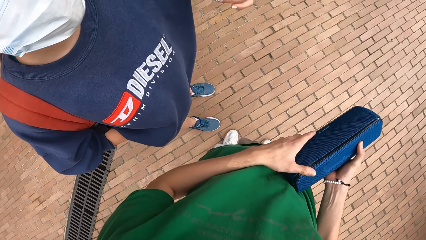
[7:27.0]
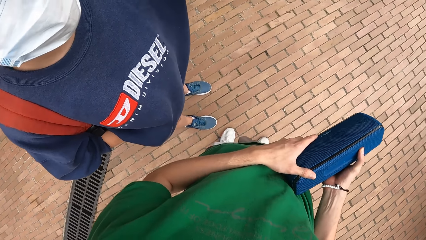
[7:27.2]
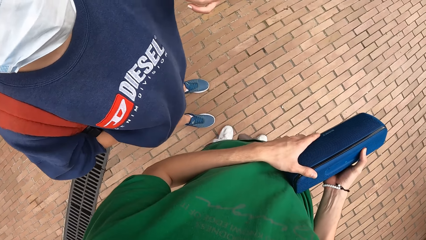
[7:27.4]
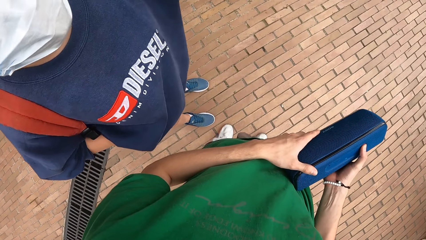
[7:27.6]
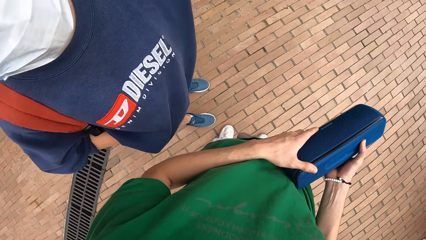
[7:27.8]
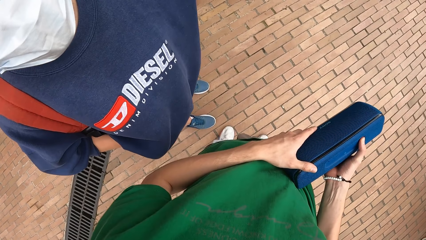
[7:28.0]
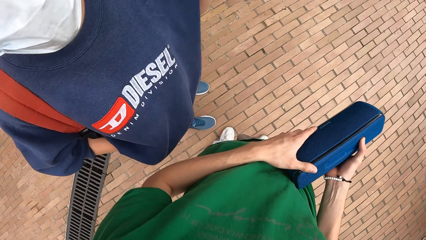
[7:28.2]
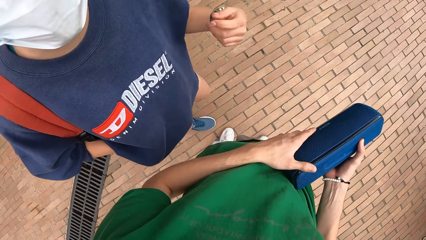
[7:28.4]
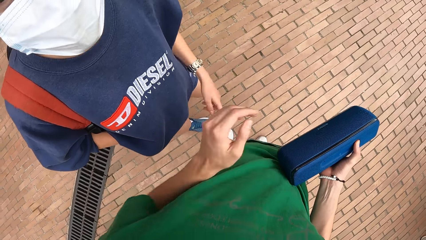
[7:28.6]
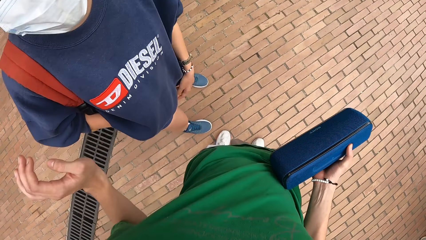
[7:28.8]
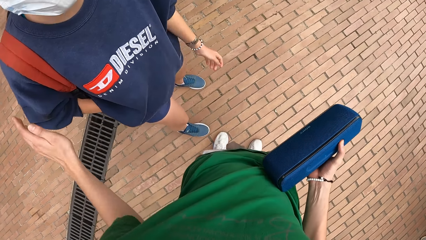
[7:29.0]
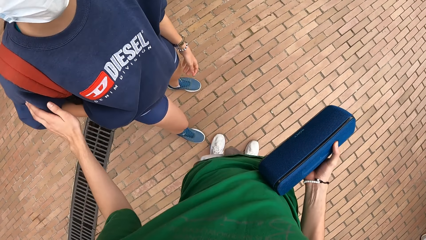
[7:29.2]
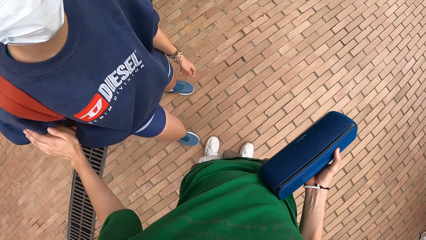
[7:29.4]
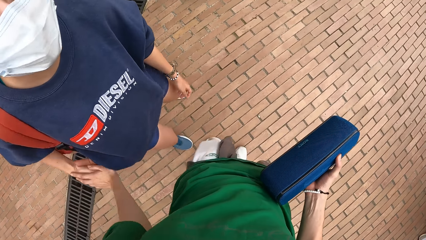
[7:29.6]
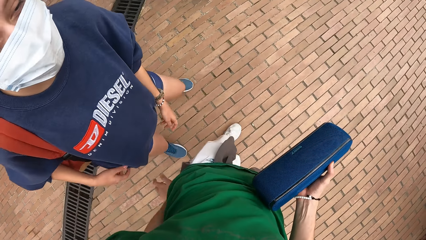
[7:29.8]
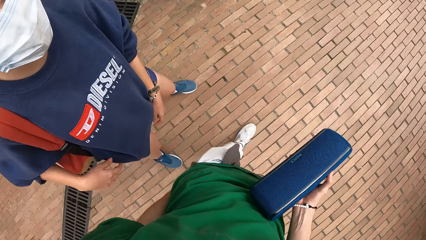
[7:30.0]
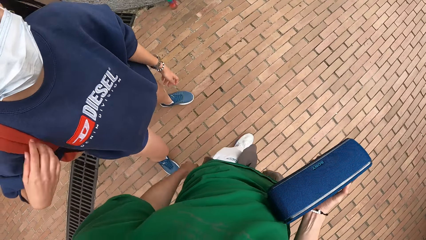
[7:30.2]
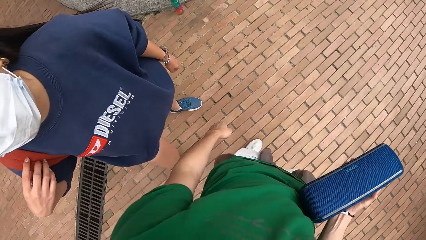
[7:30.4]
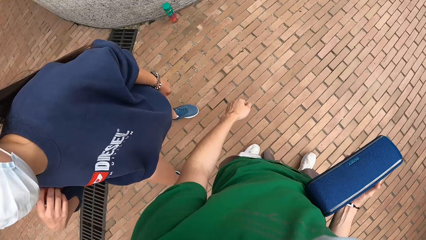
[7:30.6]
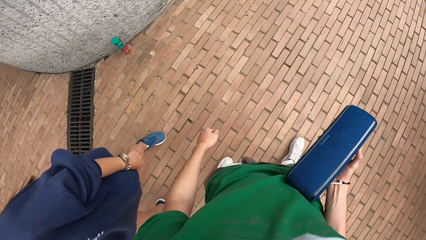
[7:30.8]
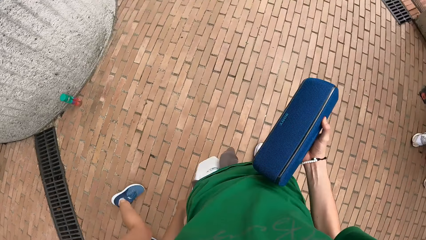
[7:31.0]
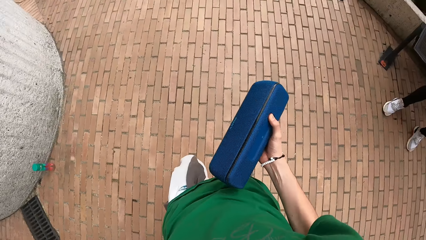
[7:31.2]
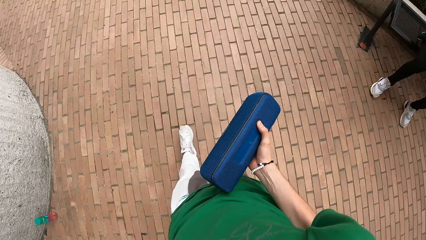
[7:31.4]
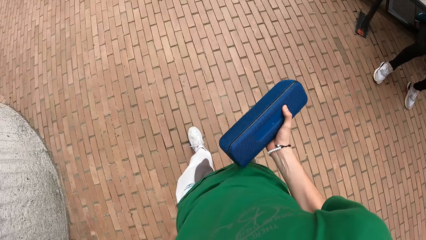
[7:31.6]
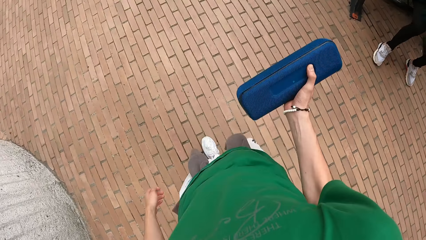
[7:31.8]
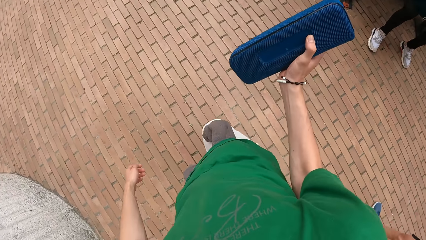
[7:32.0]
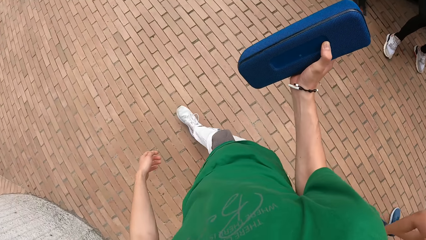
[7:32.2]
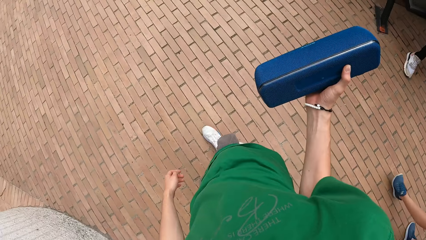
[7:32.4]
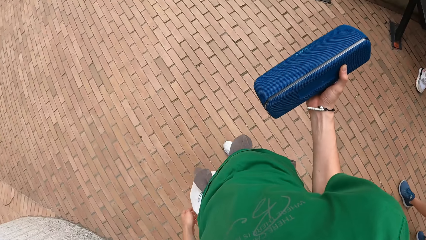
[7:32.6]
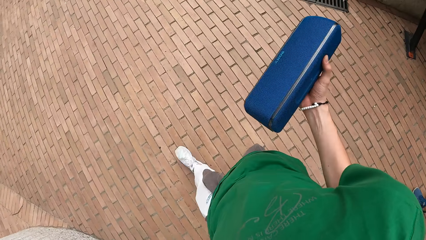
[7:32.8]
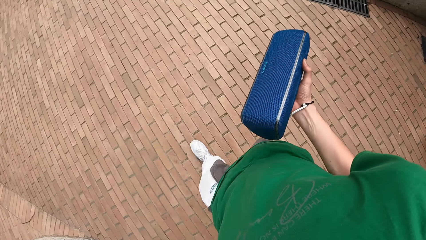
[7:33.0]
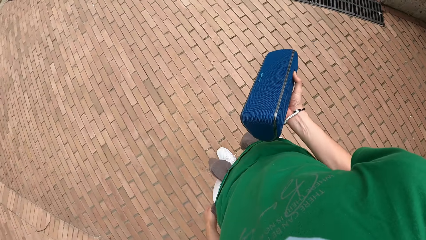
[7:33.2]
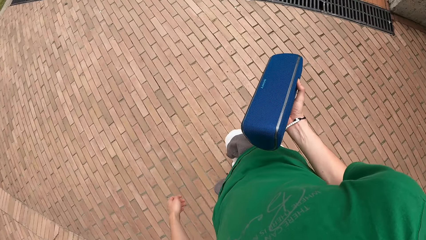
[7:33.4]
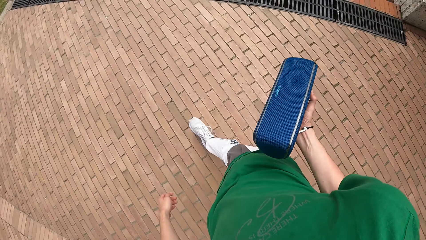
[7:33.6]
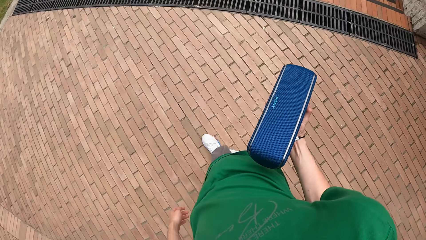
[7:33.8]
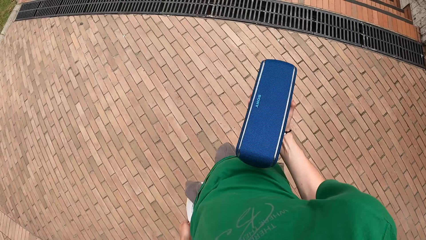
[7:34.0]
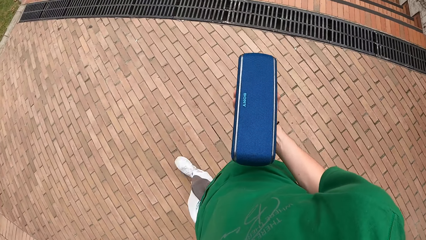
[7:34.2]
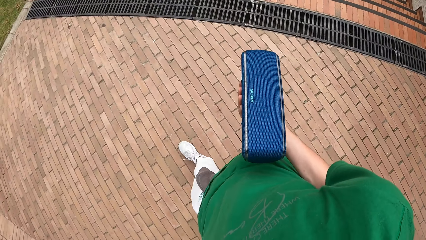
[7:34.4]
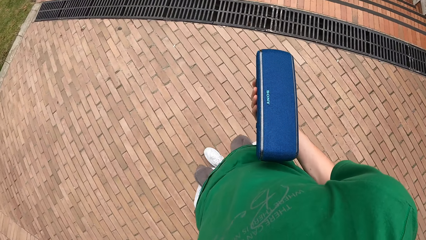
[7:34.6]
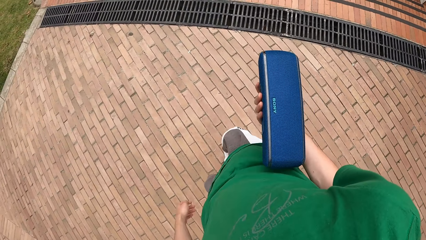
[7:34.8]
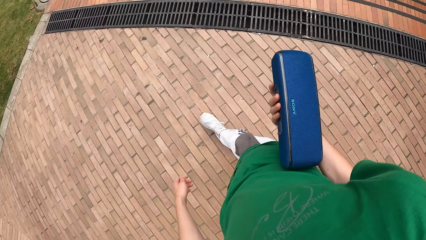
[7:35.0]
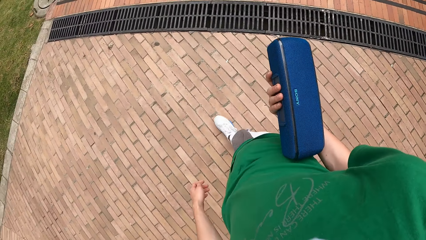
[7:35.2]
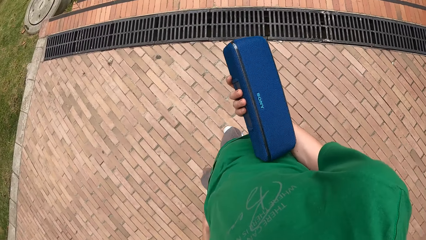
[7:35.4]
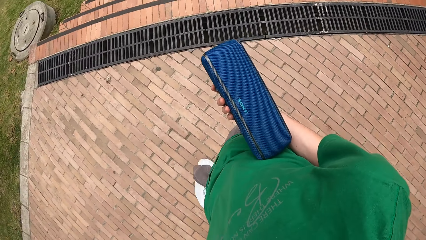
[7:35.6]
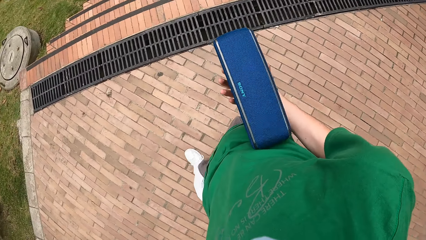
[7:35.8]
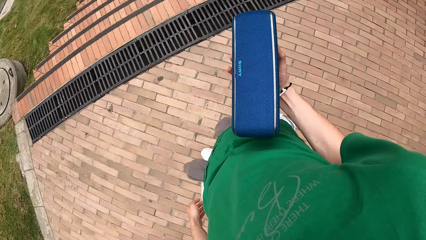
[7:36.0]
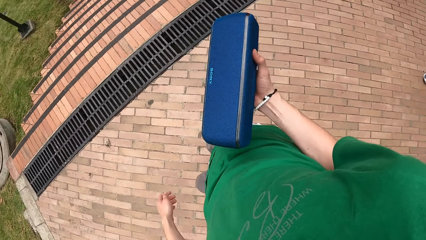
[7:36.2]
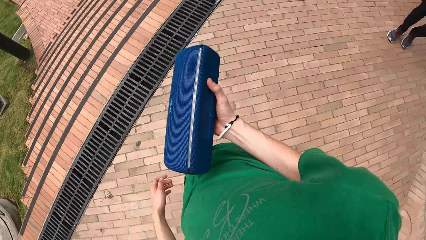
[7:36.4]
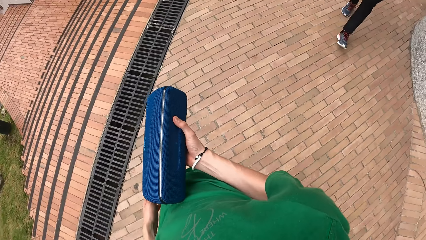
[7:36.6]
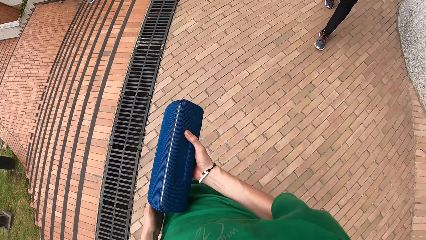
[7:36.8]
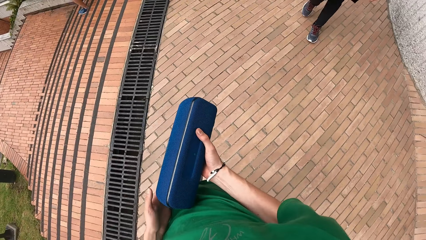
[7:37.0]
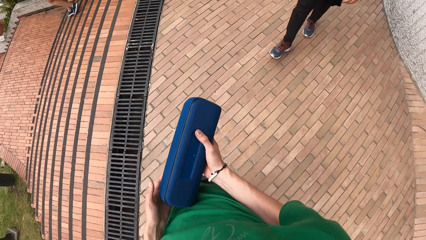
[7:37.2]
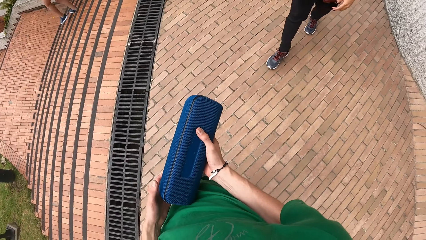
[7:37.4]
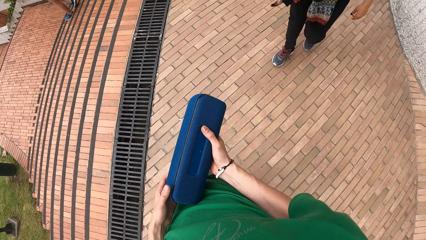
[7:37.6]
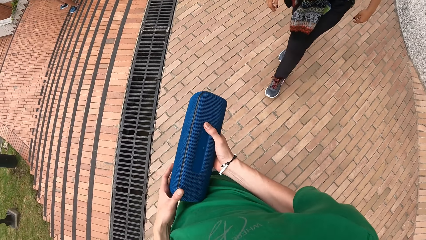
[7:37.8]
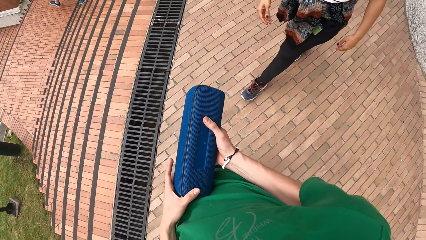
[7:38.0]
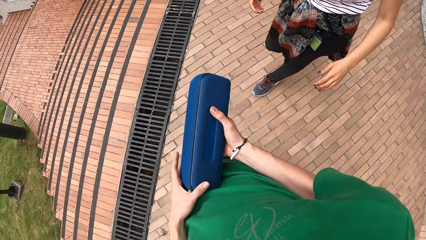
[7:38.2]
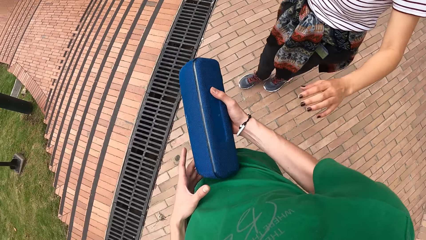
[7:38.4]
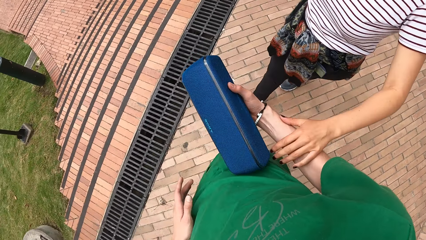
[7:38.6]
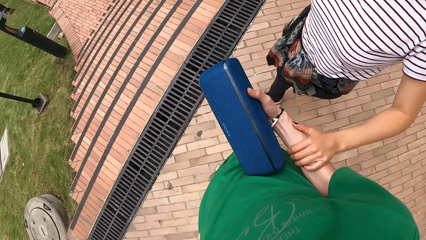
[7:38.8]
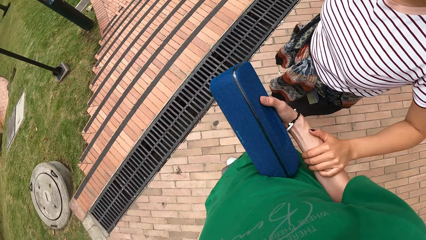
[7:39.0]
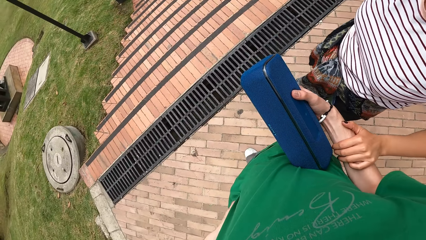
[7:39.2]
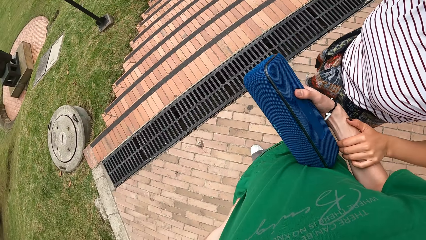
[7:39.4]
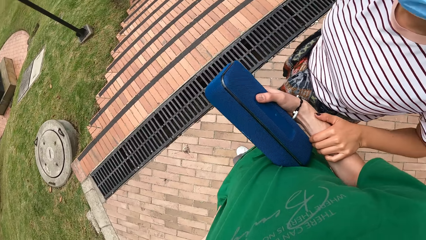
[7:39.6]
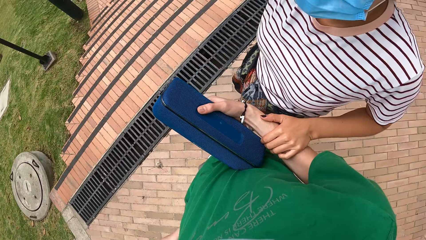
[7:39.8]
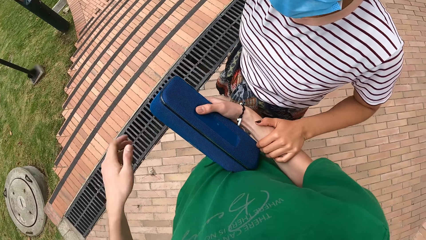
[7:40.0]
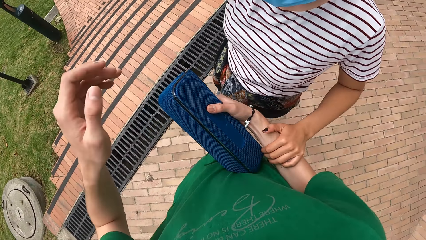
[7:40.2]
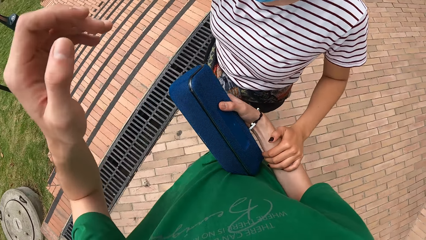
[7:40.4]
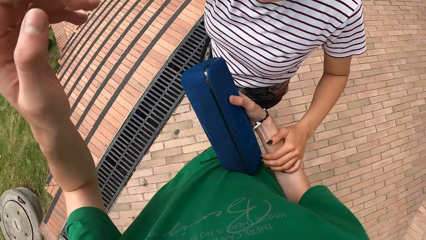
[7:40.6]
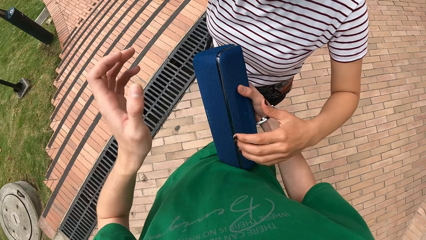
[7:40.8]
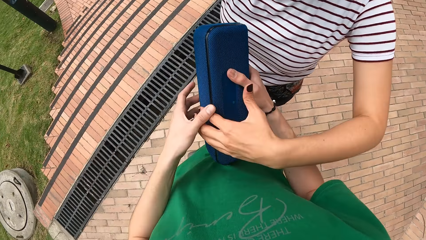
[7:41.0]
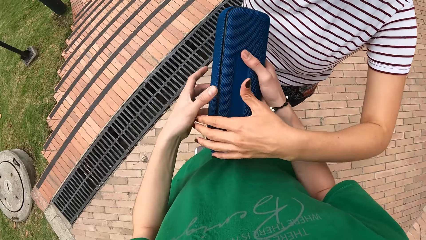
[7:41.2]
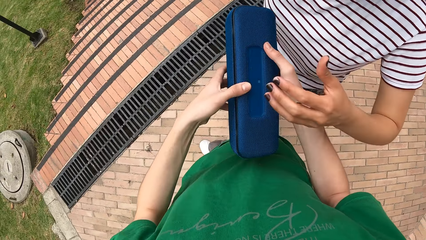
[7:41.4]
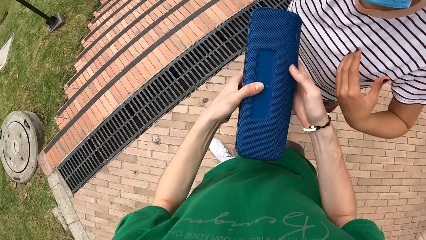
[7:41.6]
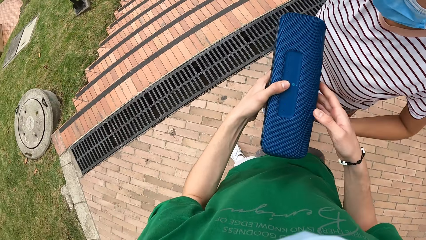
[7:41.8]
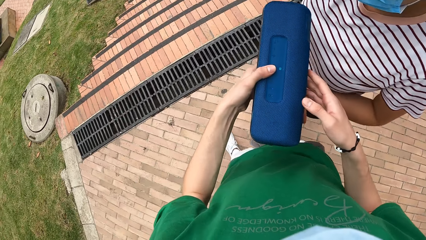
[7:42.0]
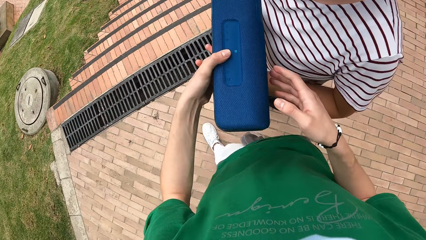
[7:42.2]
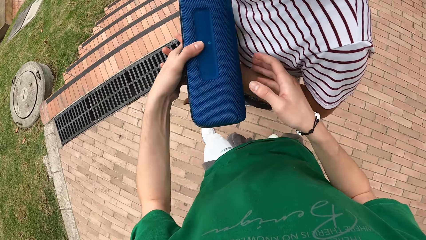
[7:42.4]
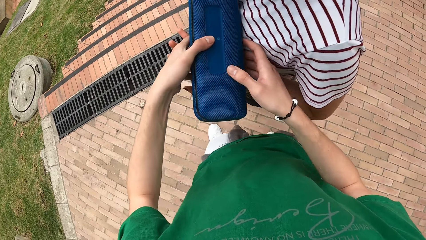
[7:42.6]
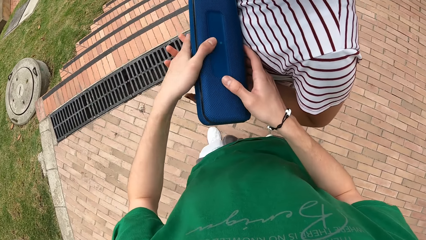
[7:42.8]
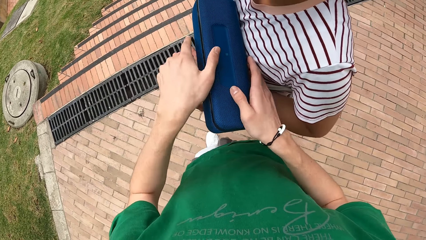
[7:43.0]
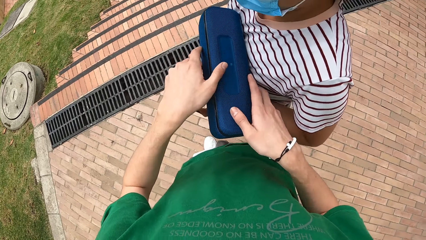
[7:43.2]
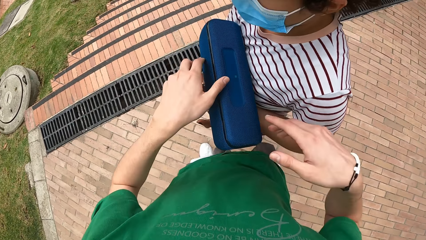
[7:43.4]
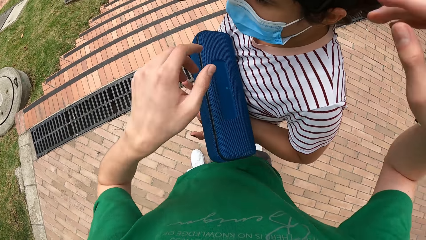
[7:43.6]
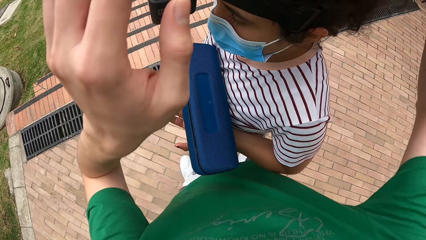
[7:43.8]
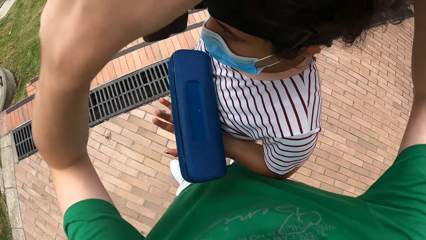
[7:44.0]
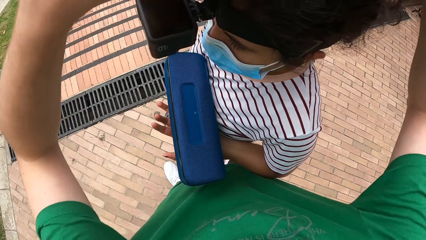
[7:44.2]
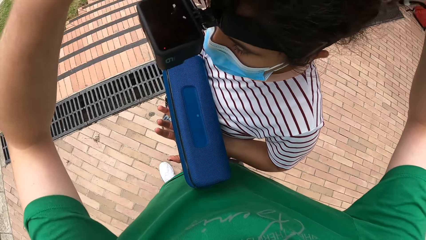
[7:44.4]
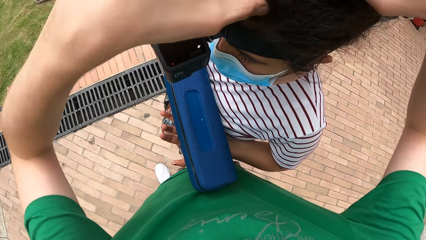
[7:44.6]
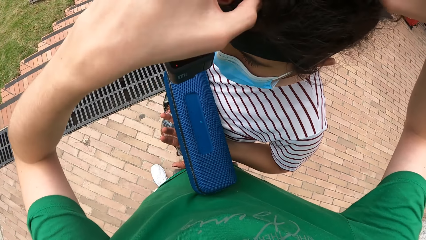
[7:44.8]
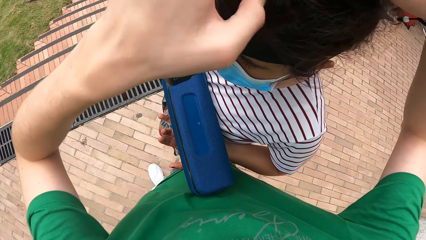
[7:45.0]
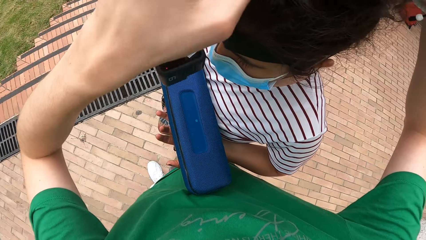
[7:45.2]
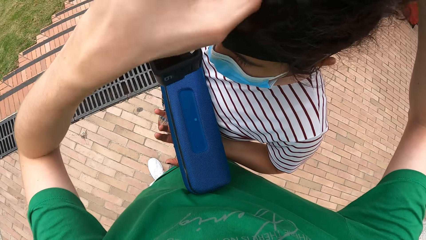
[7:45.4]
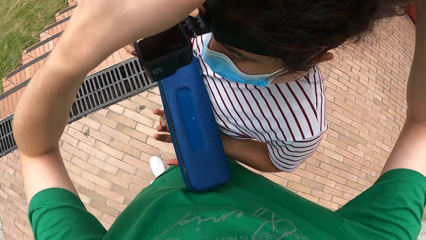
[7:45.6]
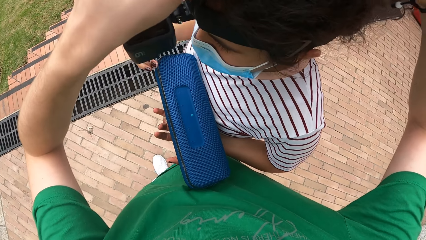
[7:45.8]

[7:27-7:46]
A male does hand movements. The camera wearer places a hand on the male. They walk around the area. They walk towards a stair. They hold the Bluetooth device with both hands. A woman holds the camera wearer's right arm with her left hand. The woman touches the speaker with her left hand. The camera wearer holds the Bluetooth device with both hands. They drop the speaker in the woman's left hand. They adjust a camera on the woman's head with both hands.
